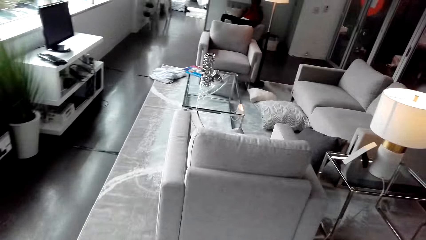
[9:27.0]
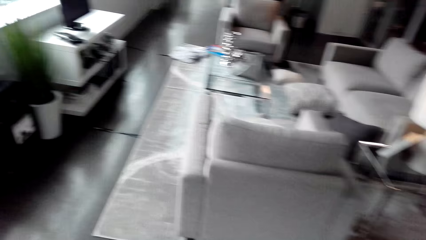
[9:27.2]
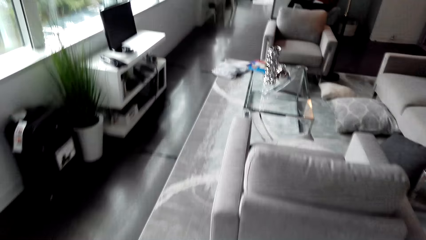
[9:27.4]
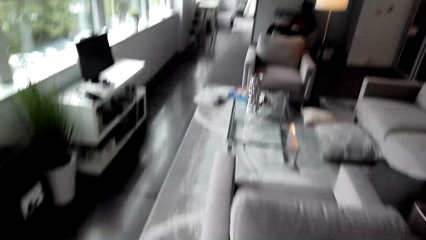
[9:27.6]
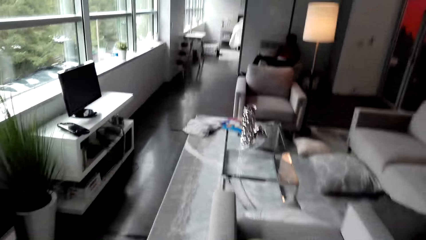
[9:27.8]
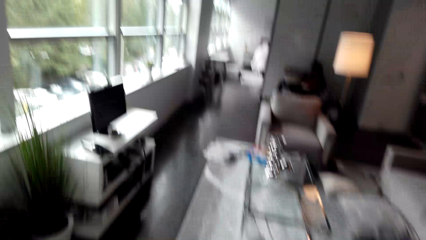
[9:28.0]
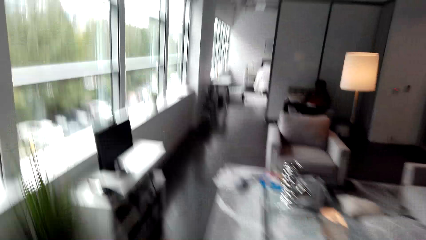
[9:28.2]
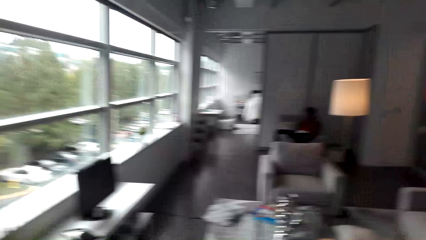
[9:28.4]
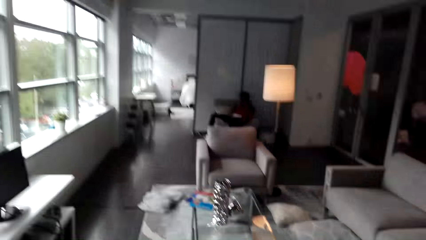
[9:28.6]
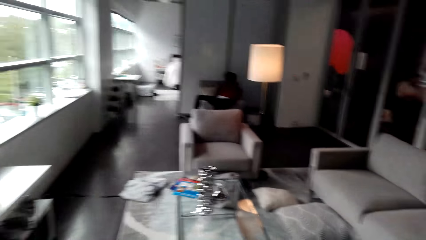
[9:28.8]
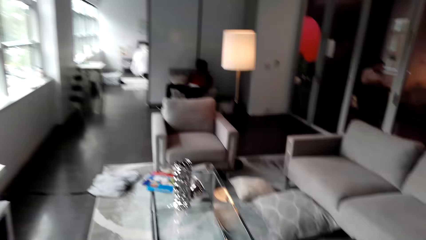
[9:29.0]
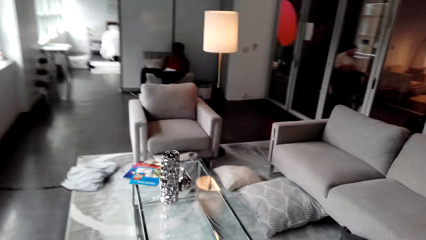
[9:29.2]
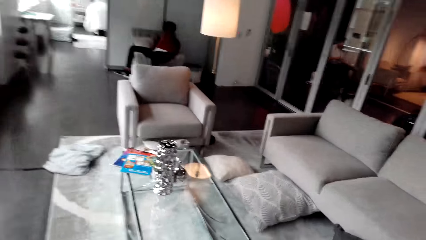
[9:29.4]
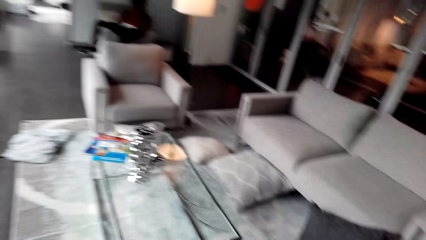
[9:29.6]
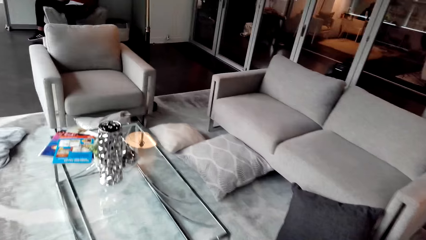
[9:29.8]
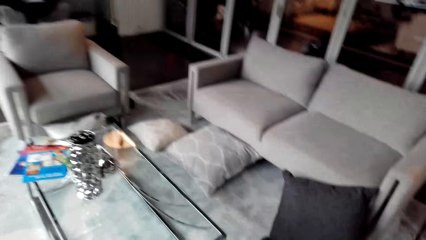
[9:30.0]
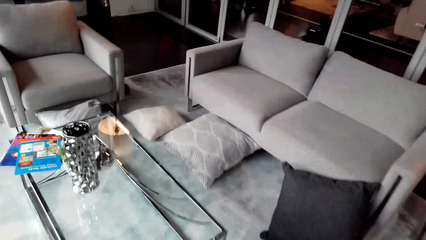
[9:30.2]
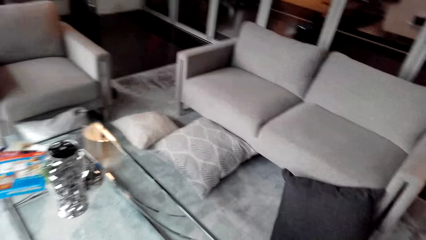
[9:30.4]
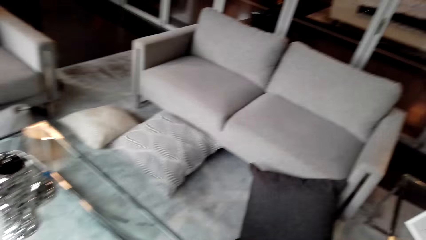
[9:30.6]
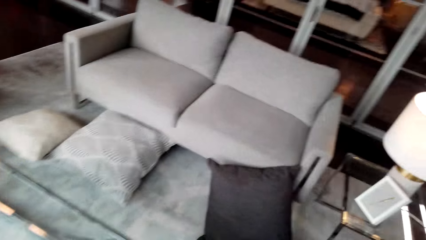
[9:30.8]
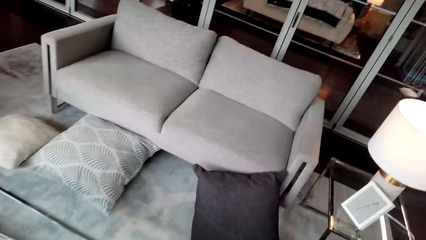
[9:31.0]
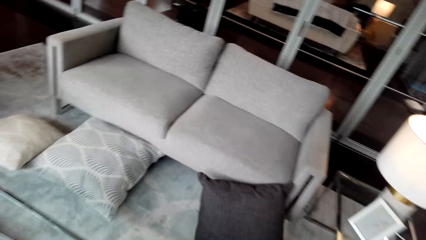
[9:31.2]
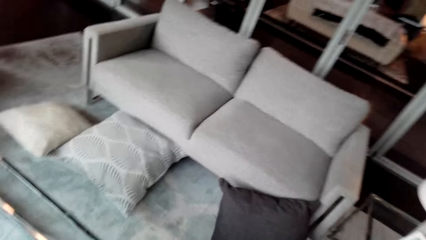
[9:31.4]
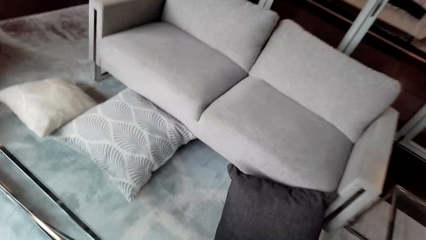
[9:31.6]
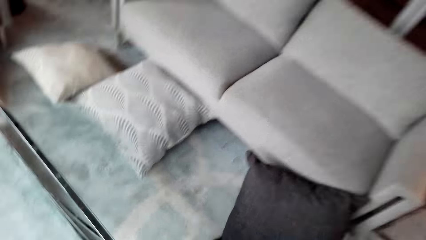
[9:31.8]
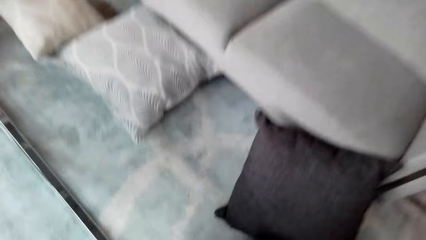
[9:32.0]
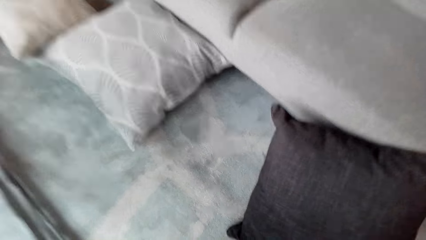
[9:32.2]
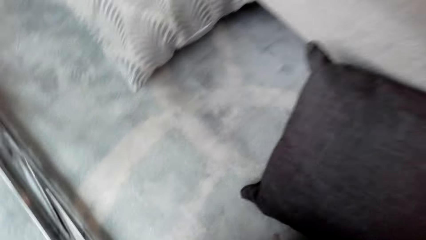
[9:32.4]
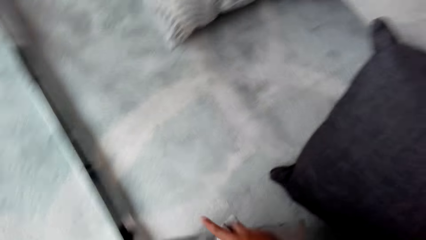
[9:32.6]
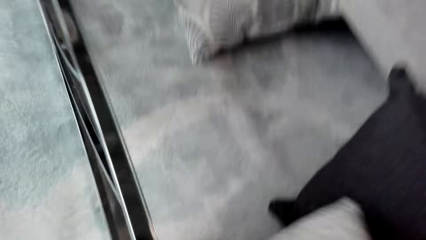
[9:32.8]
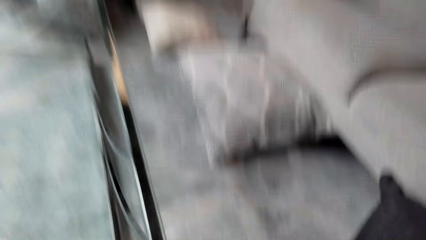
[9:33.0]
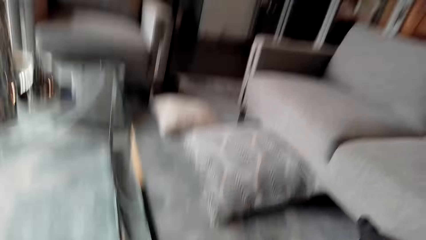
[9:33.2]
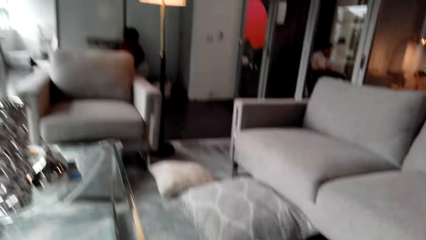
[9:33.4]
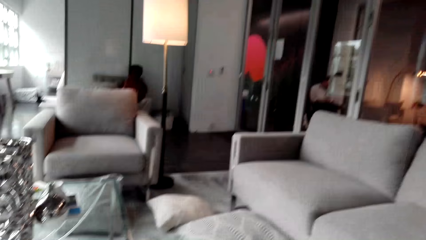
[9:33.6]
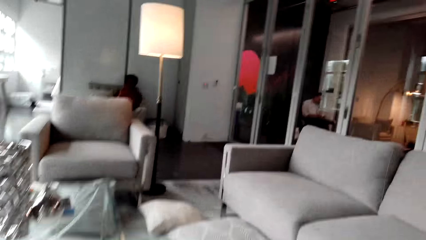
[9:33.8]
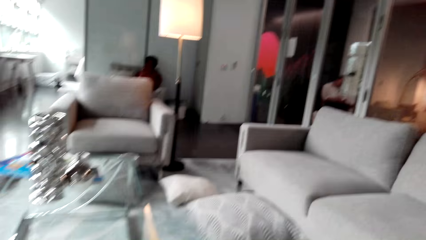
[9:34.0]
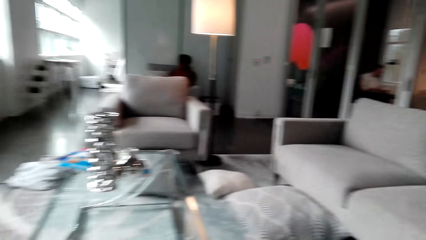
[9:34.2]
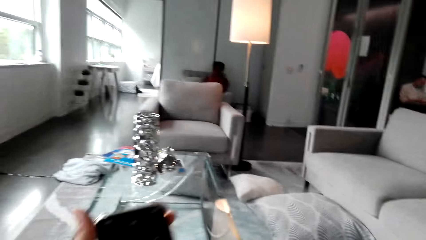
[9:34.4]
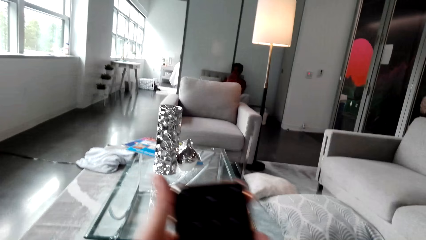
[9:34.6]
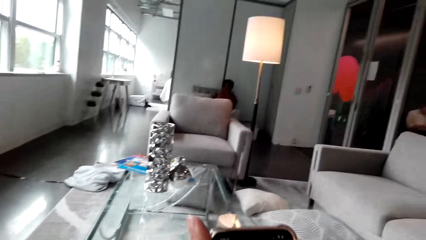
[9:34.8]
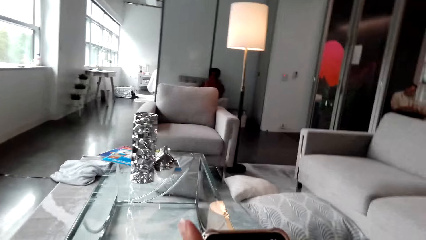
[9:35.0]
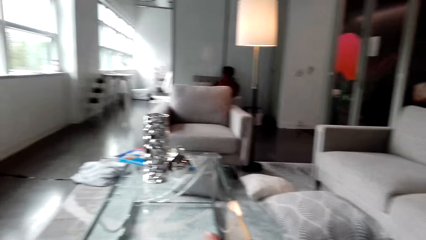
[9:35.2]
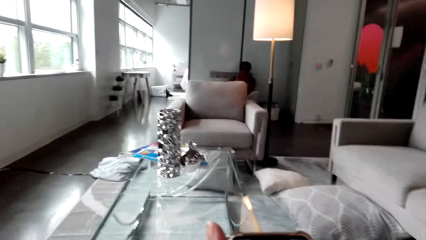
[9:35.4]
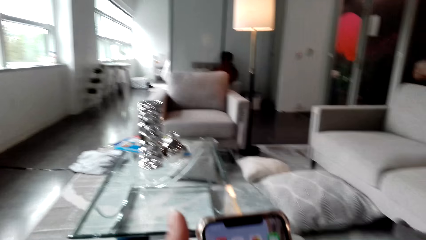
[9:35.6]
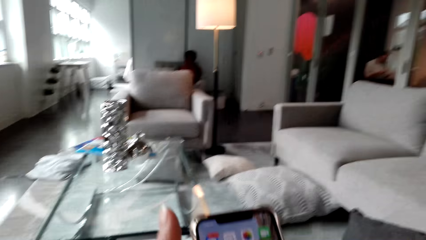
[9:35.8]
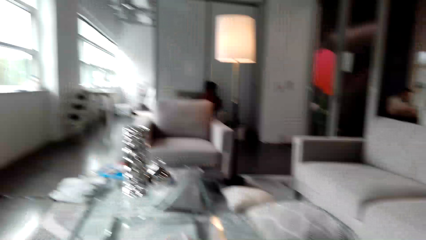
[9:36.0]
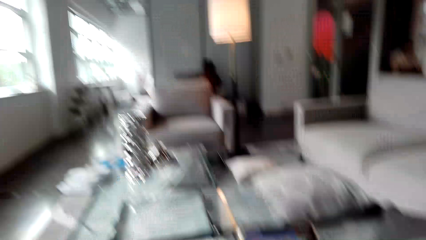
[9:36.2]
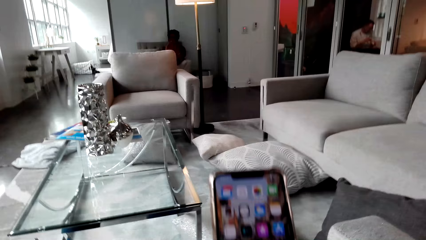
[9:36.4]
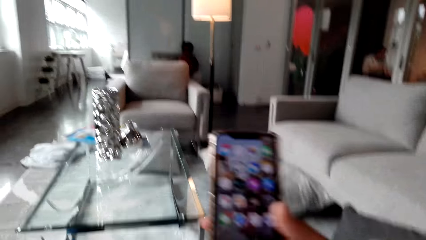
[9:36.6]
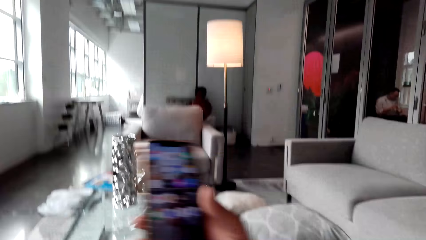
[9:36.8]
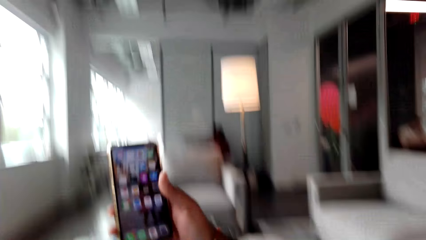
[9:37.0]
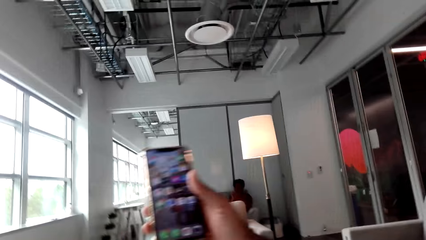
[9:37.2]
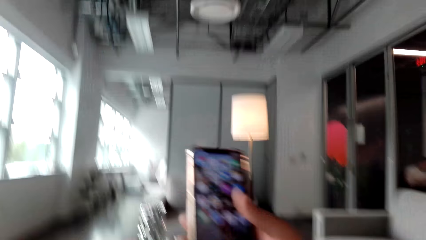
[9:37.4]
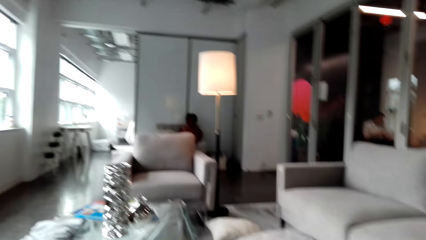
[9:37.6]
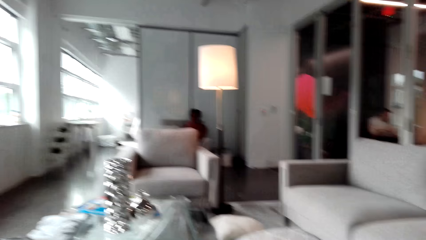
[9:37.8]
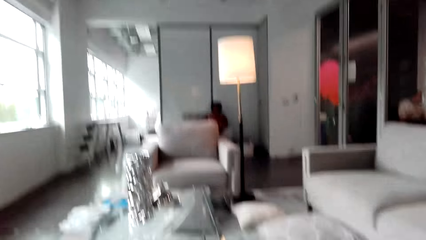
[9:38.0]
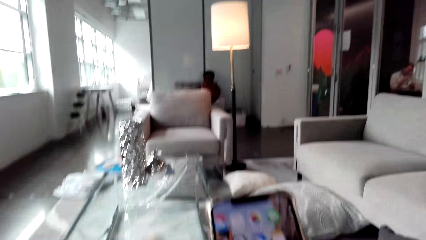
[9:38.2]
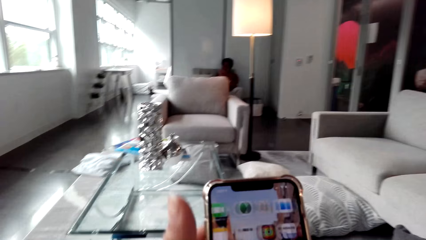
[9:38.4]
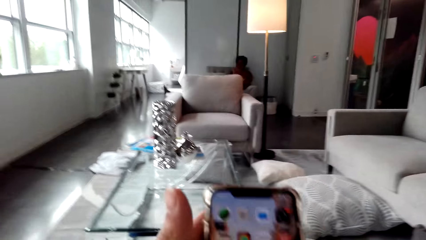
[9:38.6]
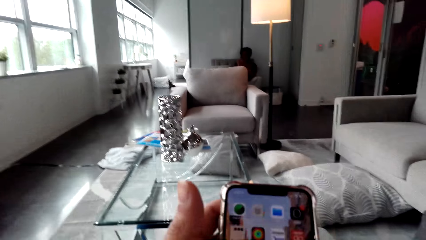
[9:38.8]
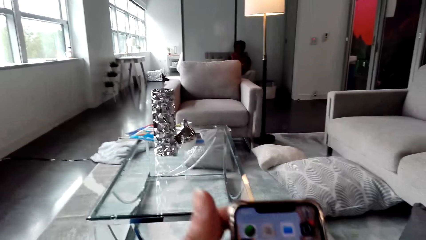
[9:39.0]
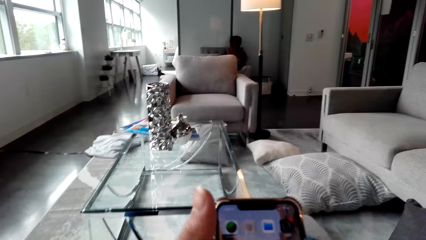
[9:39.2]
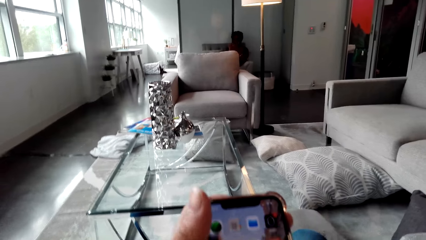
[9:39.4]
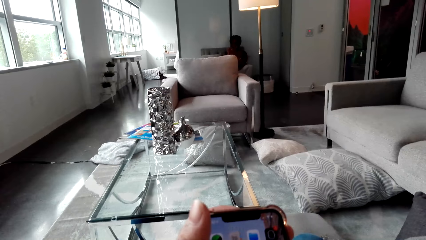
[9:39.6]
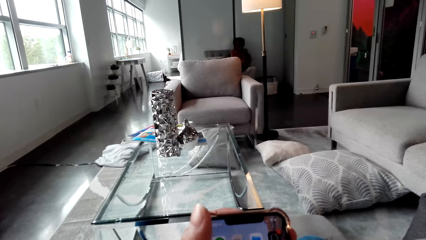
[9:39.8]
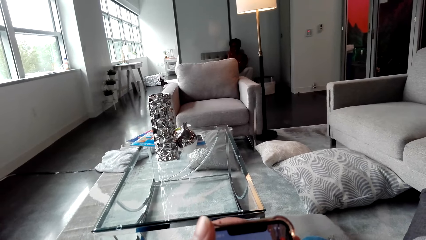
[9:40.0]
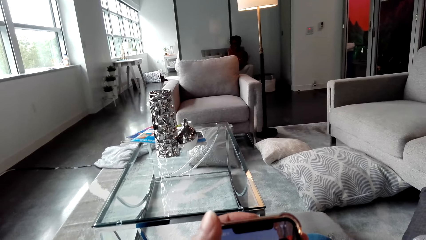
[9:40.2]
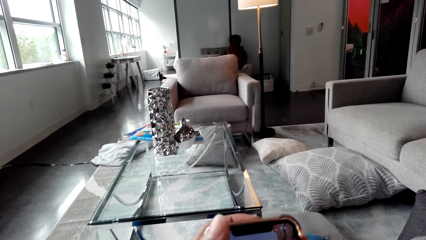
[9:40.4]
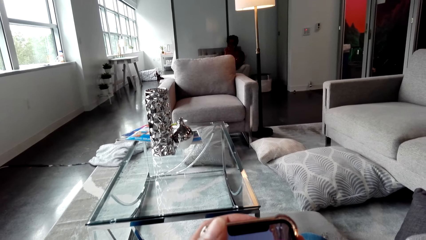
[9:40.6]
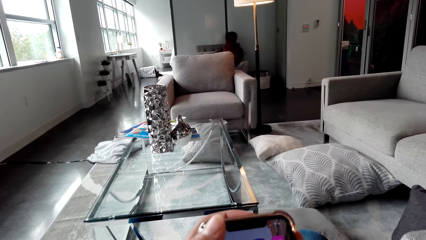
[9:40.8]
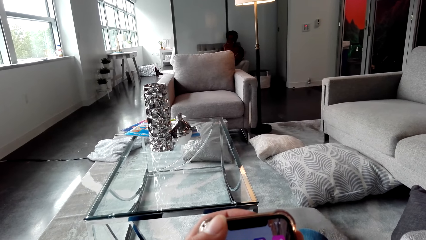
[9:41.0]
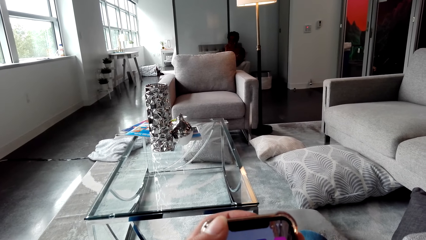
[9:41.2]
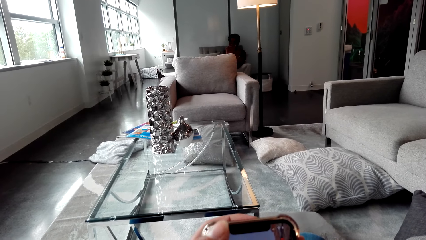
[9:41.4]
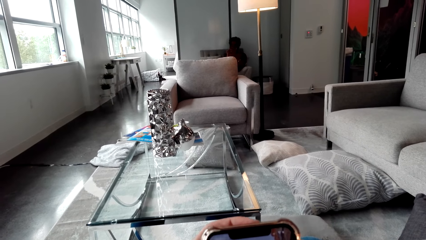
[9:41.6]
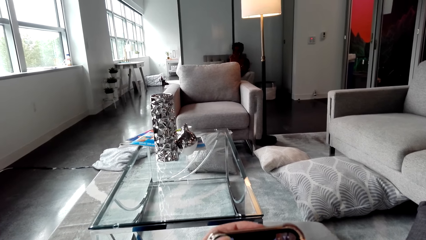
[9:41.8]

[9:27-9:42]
A man sits on the couch. The camera wearer walks in the house. He uses his mobile phone.
